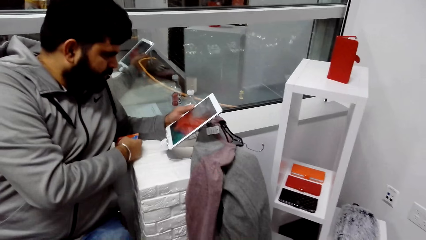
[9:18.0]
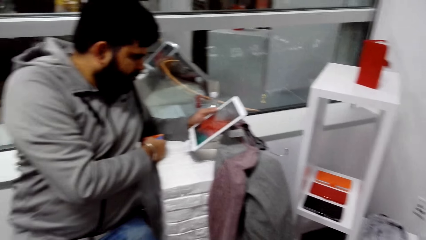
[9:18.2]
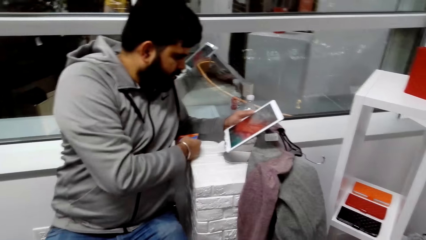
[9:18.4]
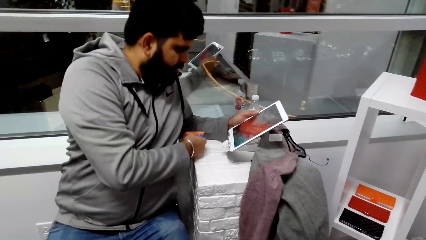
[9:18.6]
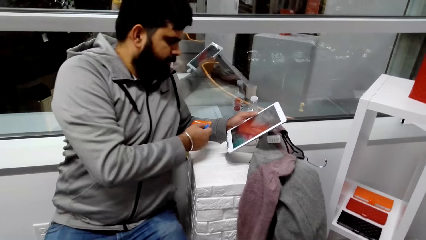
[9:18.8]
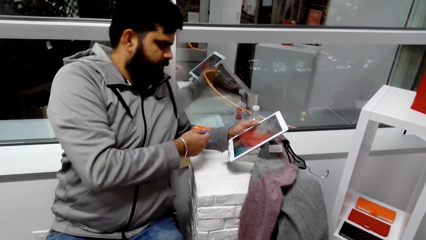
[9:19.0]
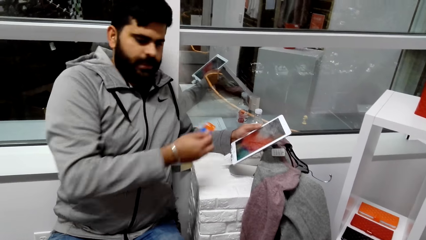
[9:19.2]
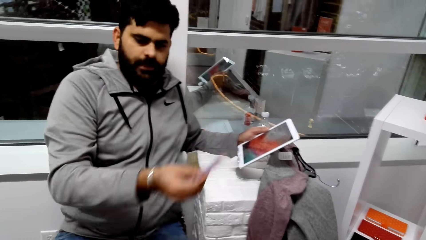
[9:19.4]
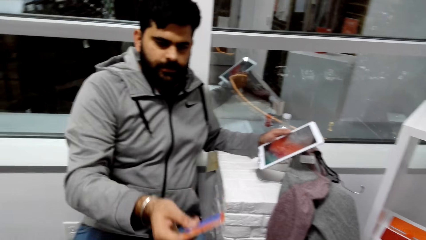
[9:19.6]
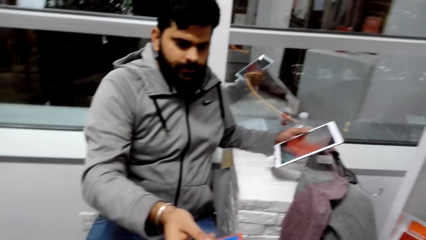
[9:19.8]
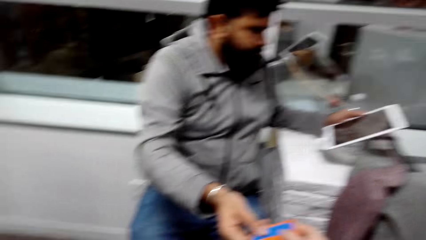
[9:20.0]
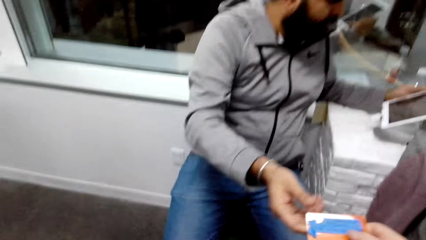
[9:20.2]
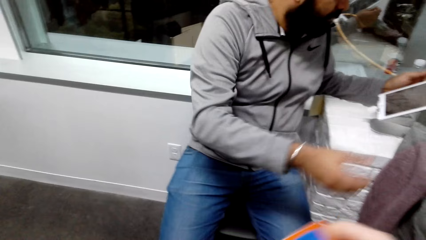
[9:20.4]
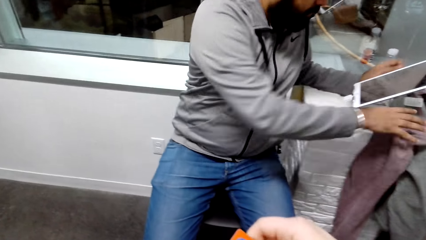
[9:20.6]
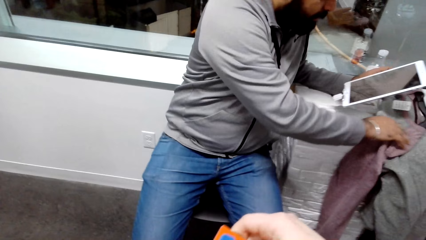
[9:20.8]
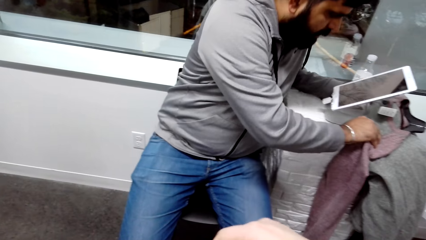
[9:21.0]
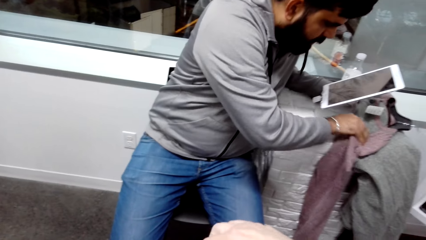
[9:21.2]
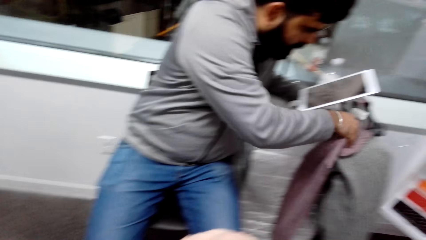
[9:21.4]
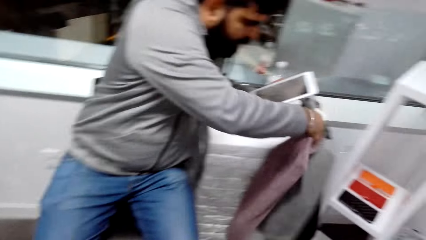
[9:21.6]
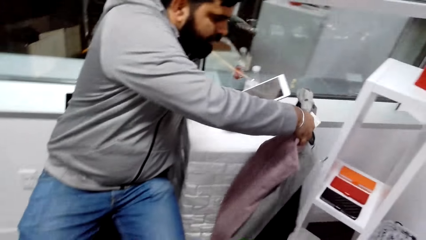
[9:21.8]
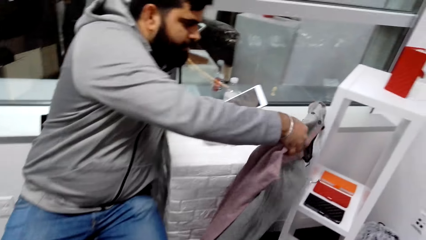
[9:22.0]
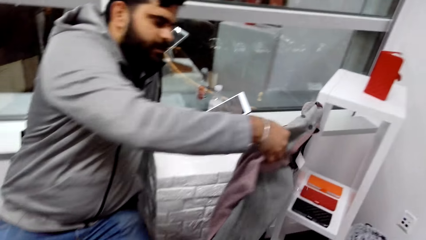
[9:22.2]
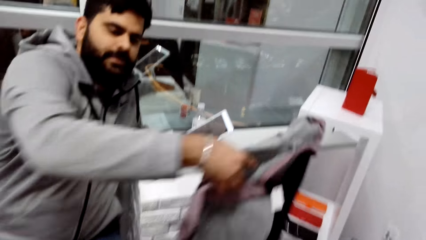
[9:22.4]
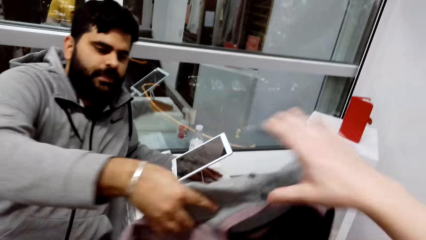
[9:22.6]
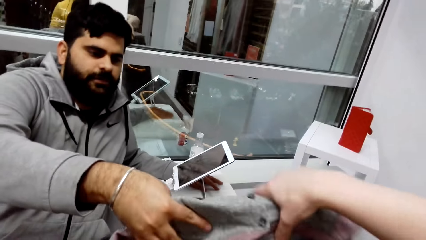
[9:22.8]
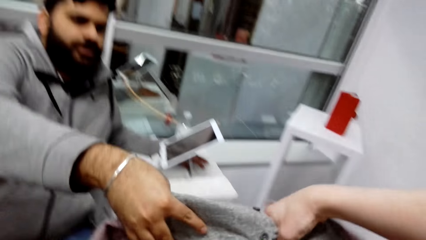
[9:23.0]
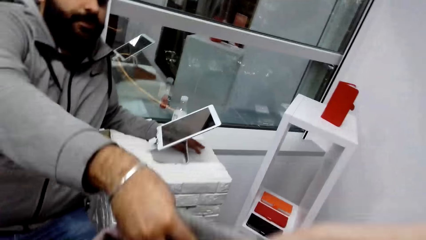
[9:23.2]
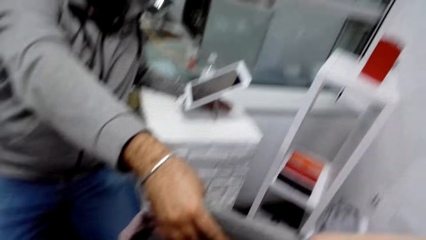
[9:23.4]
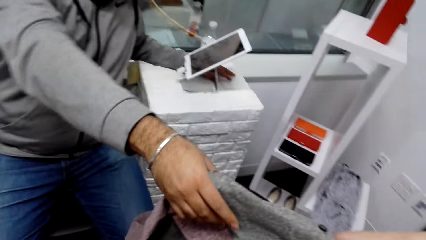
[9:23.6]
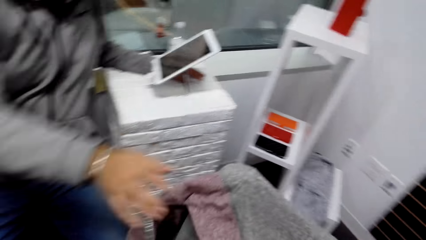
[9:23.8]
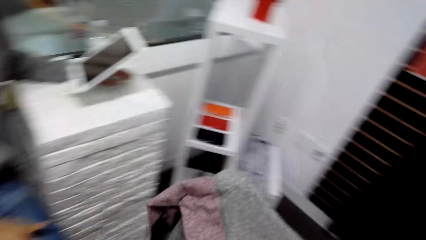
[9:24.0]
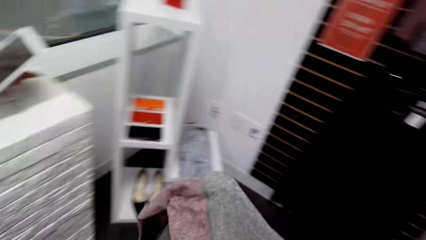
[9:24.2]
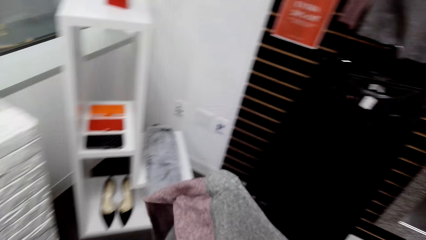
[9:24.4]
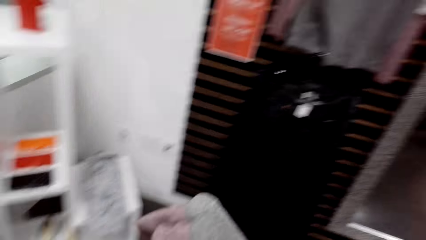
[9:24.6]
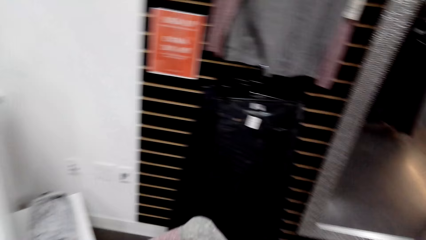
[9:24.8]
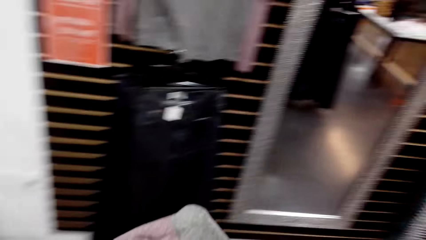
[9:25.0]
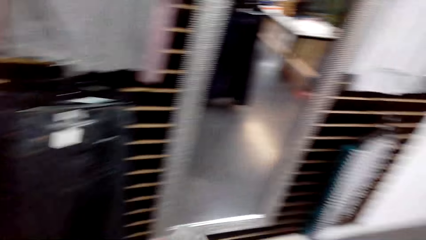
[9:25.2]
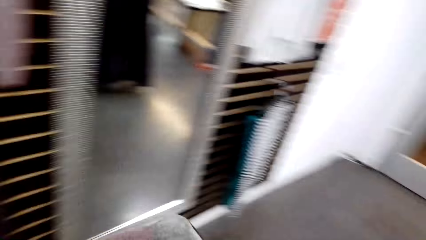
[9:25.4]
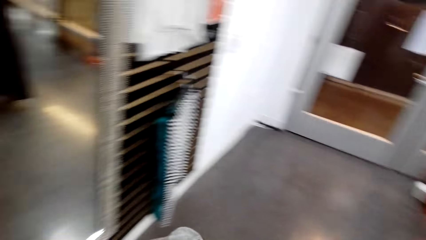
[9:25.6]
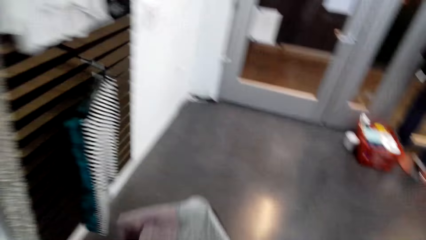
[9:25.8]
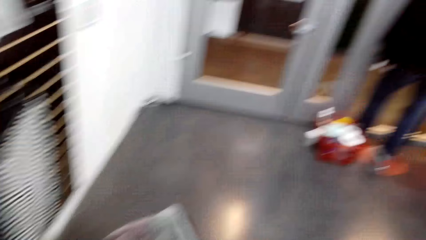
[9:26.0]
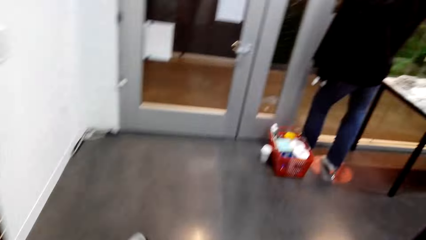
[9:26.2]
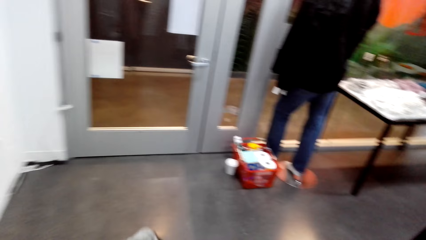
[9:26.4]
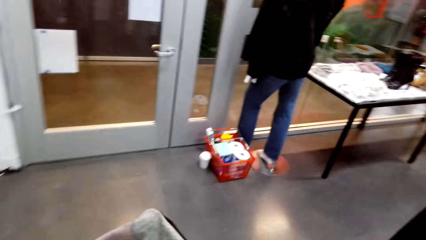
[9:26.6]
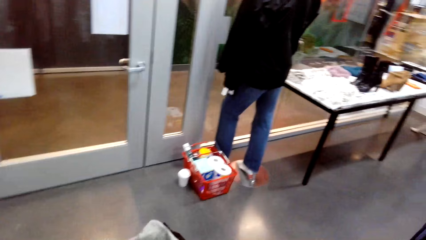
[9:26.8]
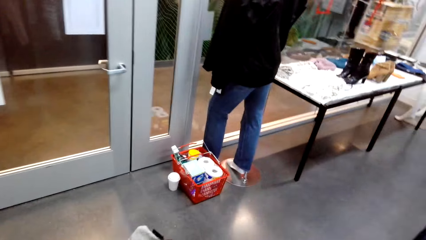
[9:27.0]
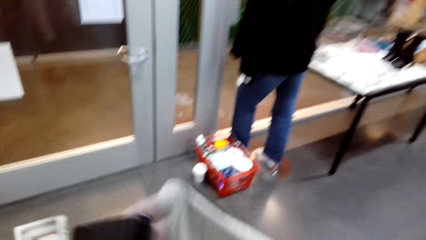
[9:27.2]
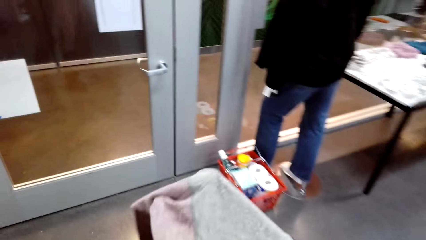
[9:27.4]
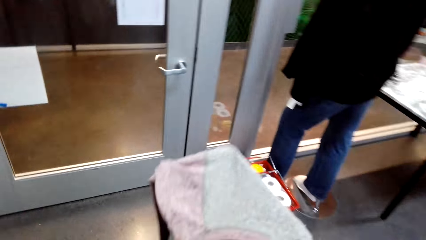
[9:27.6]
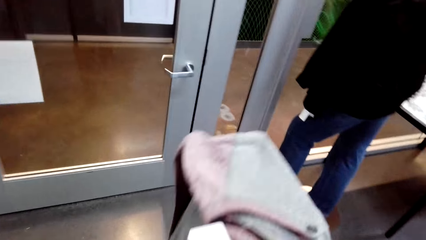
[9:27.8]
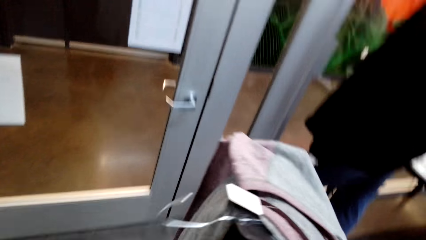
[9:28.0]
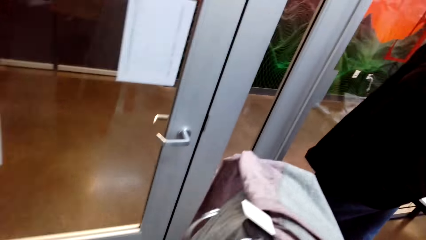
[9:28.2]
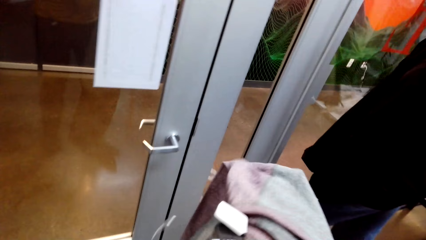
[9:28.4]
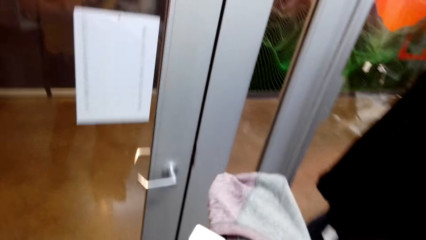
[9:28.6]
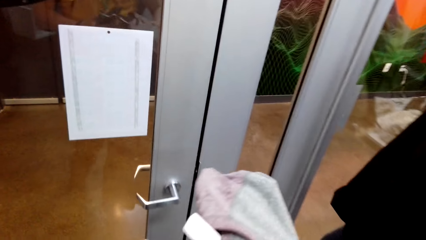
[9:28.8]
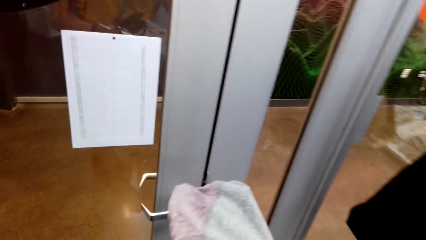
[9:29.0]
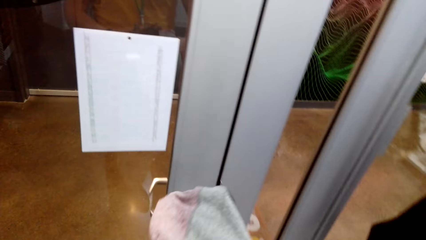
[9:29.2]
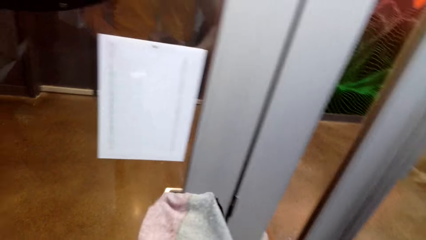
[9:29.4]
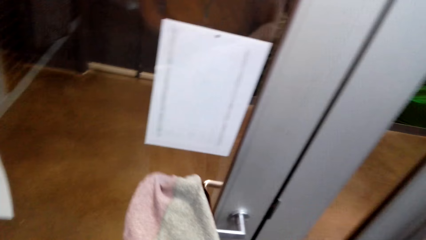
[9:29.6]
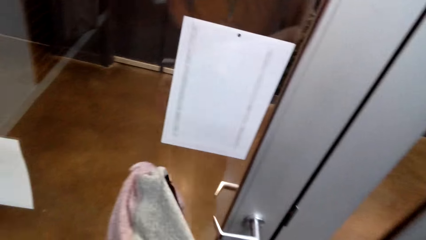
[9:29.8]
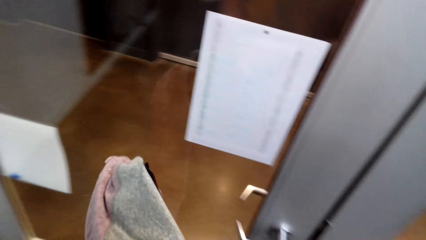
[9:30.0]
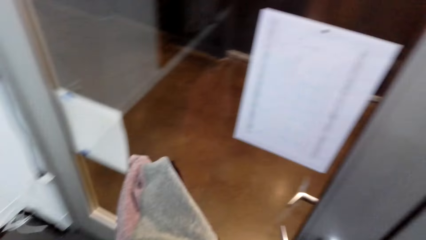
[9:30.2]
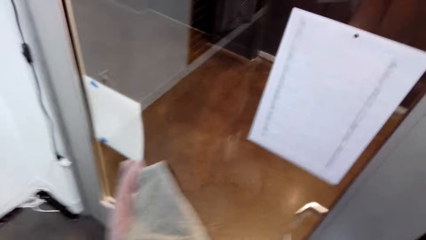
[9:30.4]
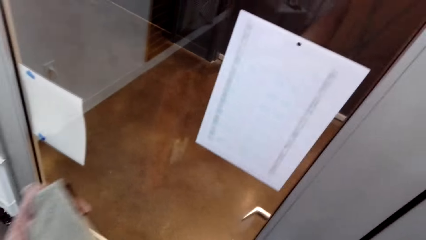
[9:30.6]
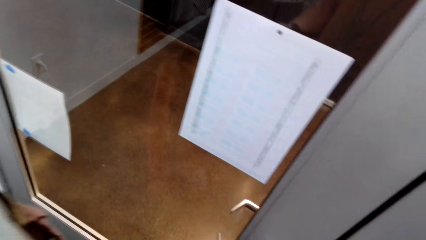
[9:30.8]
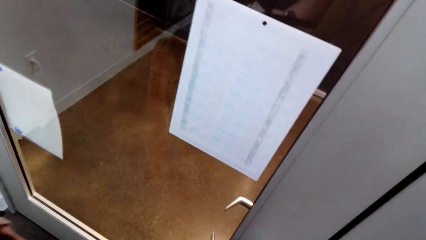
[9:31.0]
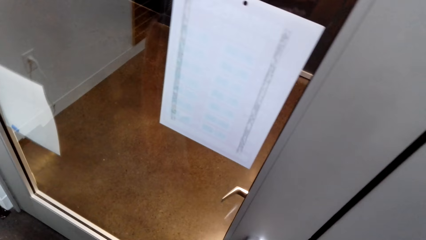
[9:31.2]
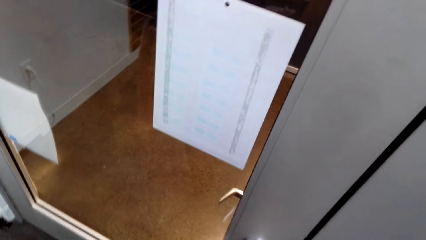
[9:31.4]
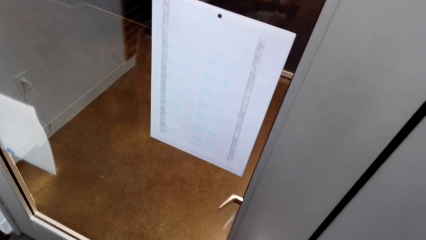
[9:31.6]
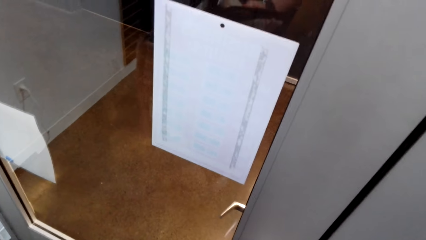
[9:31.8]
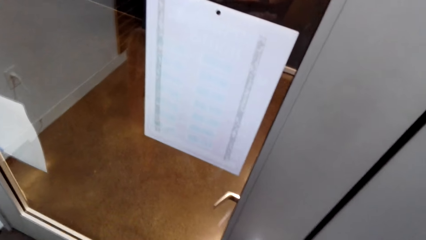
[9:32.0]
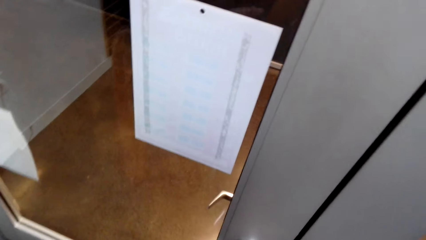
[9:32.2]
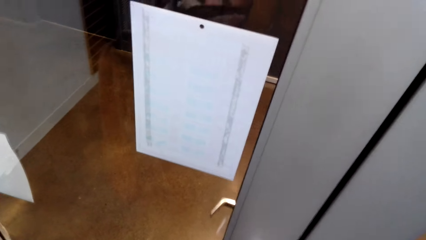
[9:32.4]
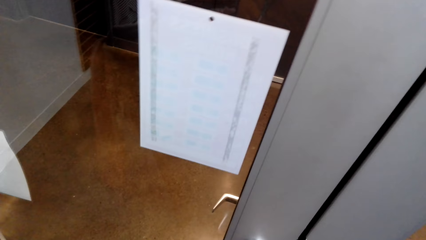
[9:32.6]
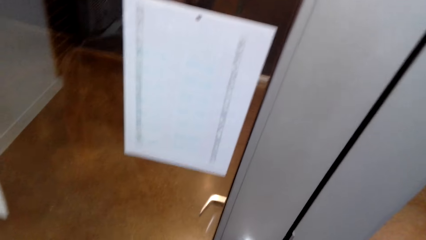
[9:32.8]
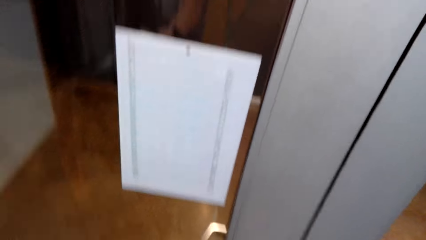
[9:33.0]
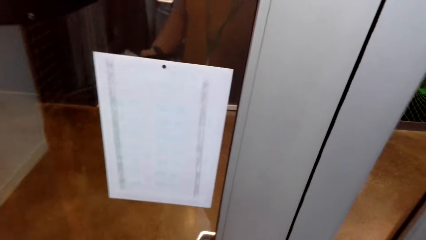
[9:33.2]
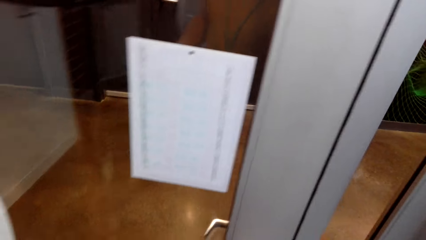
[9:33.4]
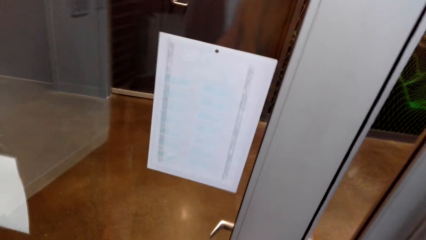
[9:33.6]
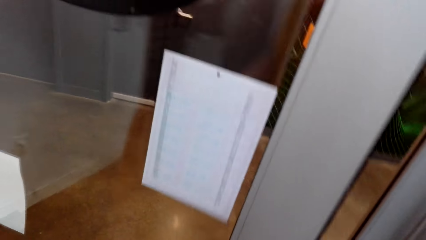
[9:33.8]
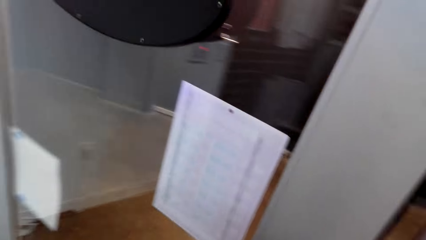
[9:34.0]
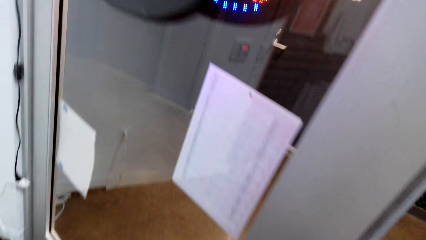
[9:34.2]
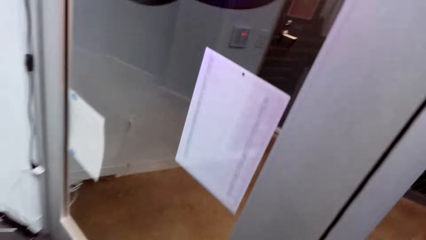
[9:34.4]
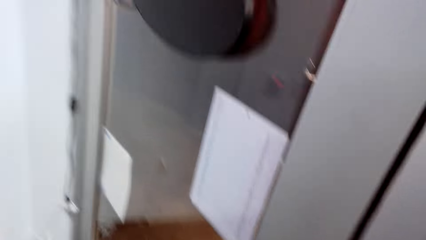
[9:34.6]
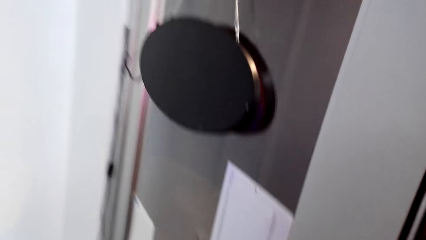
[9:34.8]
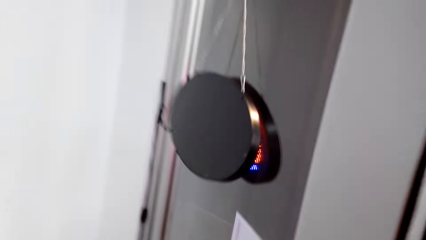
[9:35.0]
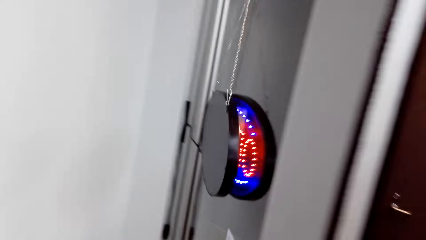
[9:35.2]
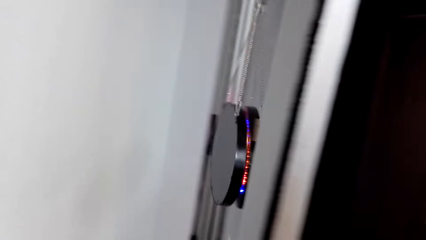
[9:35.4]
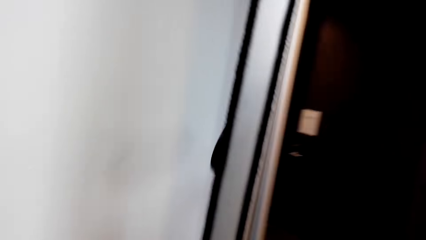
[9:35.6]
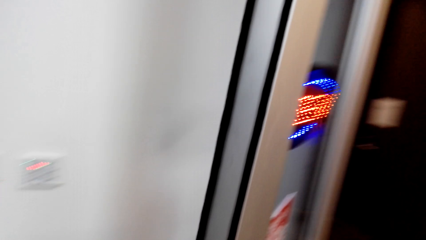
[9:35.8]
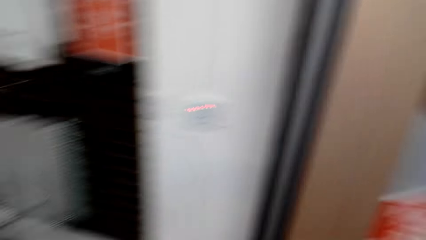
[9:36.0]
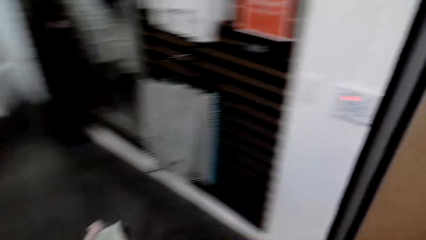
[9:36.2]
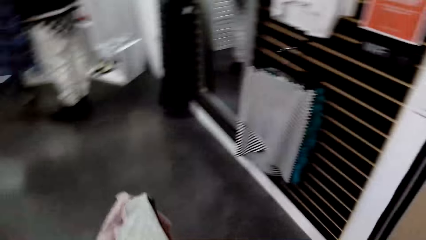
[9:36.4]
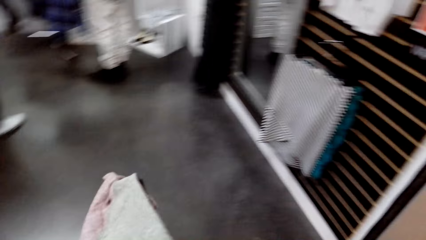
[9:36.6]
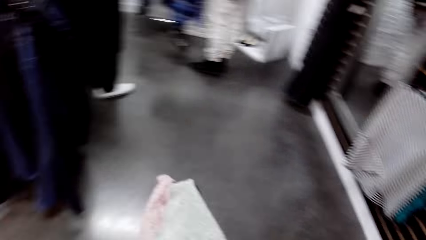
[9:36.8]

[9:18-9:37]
A cashier stares at the tablet. The cashier passes the card to the camera wearer. The cashier lifts the trouser and sweatshirt from a table. The cashier passes the sweatshirt and trouser to the camera wearer. The camera wearer picks the clothes from the cashier. They walk in the clothing store. They open a door.
